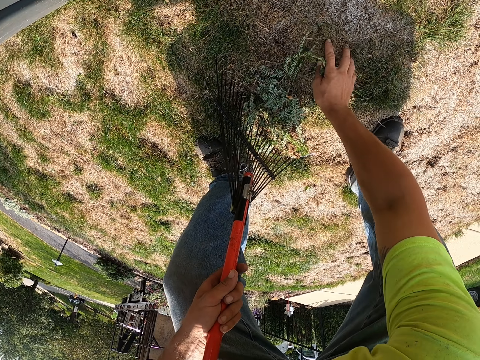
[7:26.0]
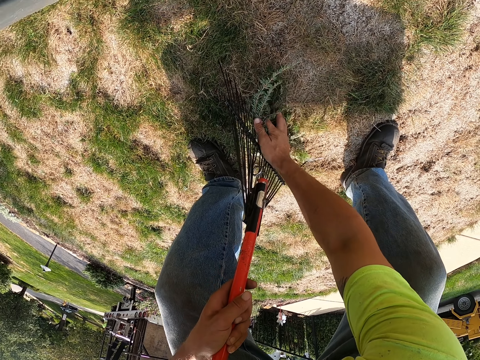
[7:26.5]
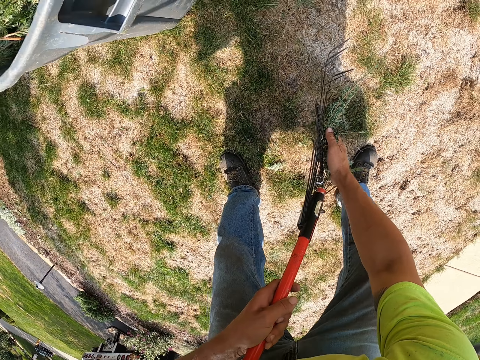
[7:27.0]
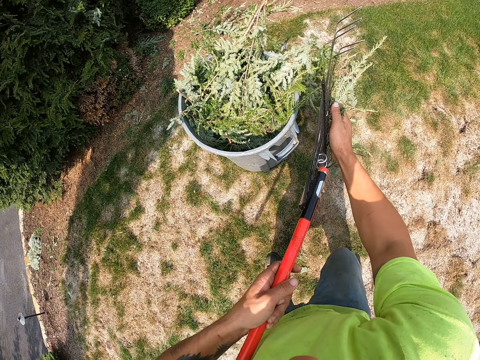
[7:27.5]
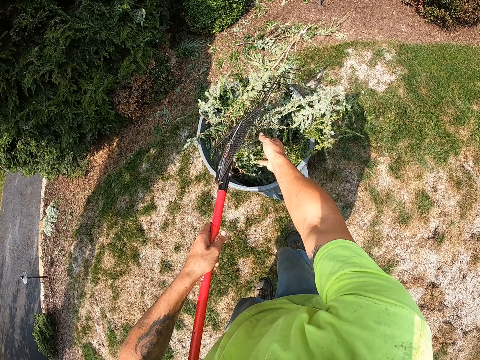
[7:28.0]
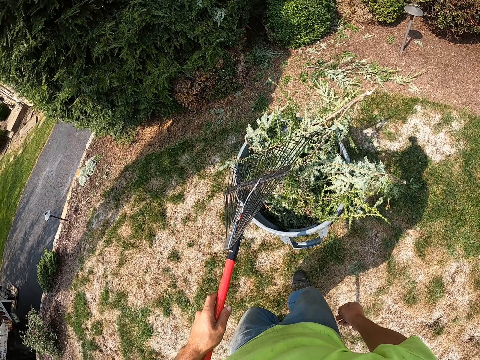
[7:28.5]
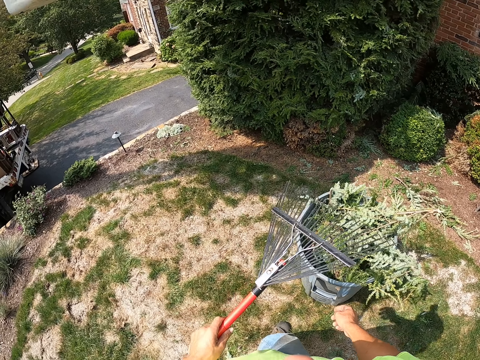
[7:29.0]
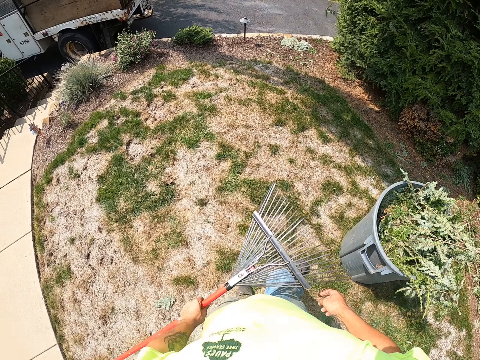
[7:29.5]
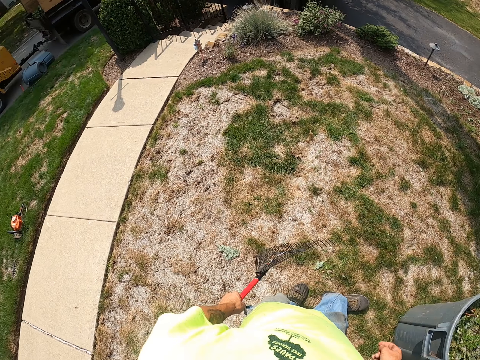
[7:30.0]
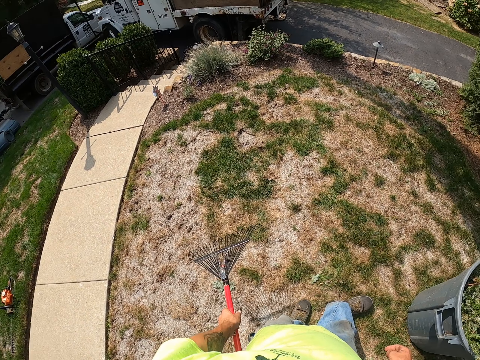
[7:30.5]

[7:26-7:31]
The camera wearer packs the leaves on the lawn to the rake in his left hand with his right hand. He picks up the leaves. He pours the leaves into the bucket with the rake in his left hand. He moves on the lawn.

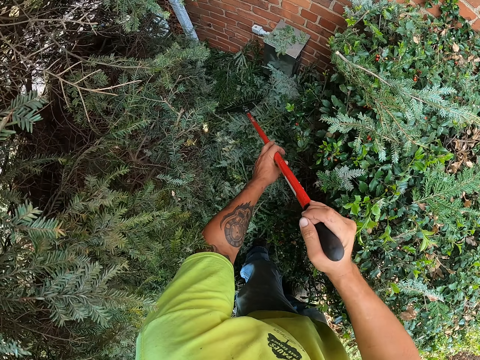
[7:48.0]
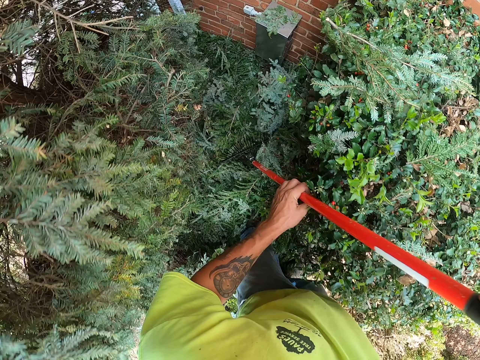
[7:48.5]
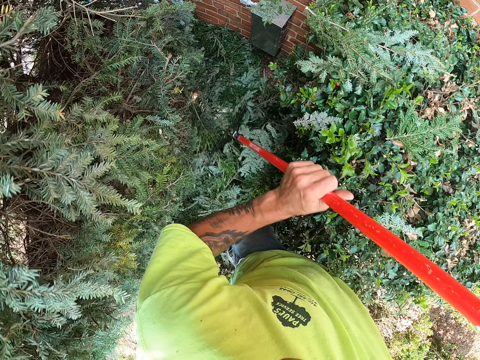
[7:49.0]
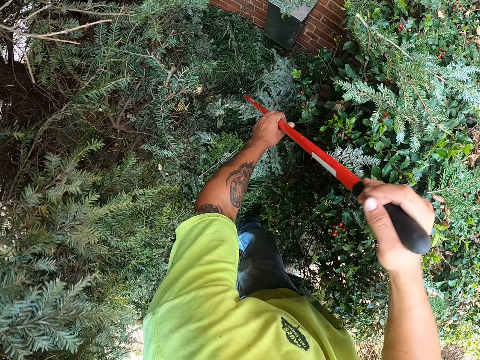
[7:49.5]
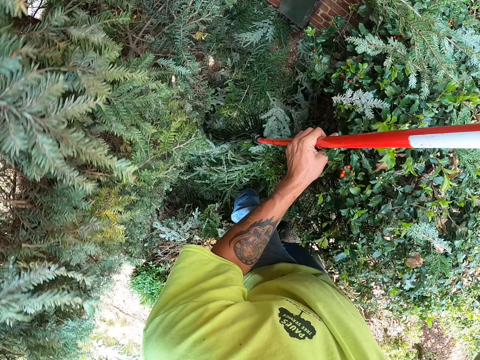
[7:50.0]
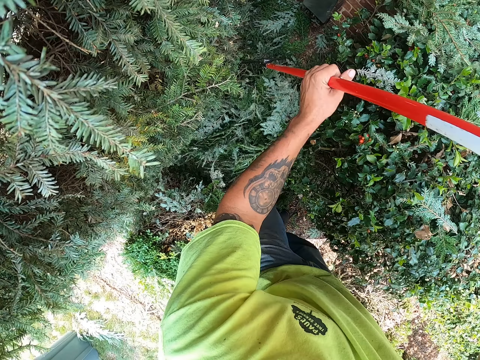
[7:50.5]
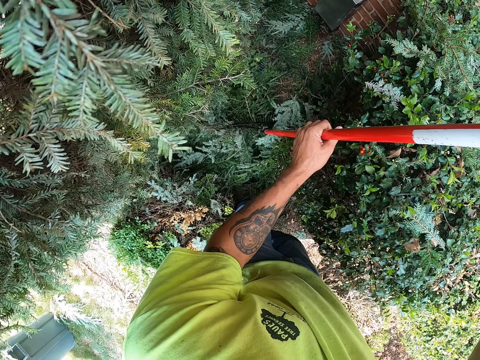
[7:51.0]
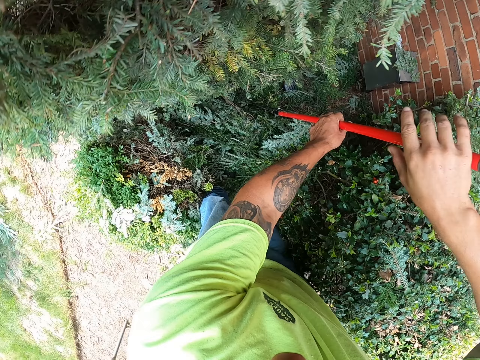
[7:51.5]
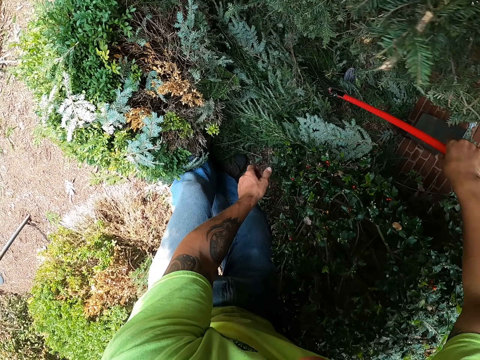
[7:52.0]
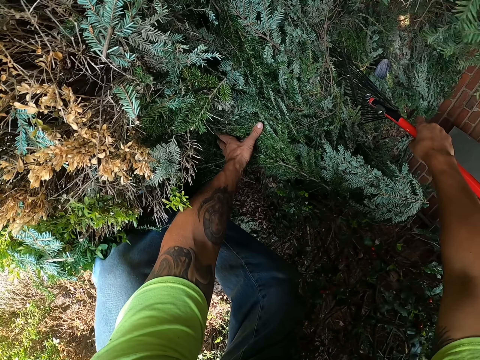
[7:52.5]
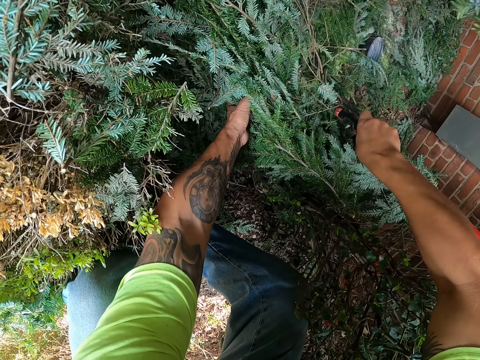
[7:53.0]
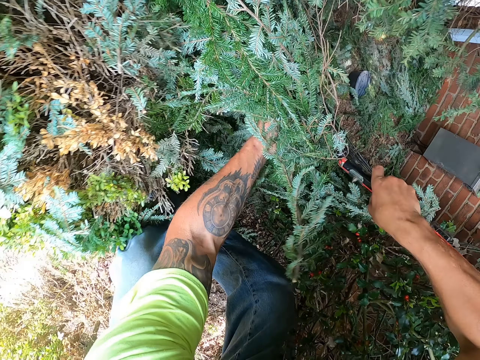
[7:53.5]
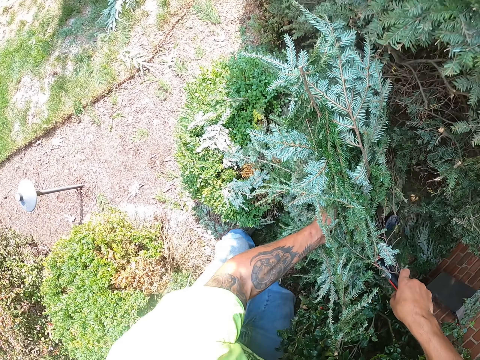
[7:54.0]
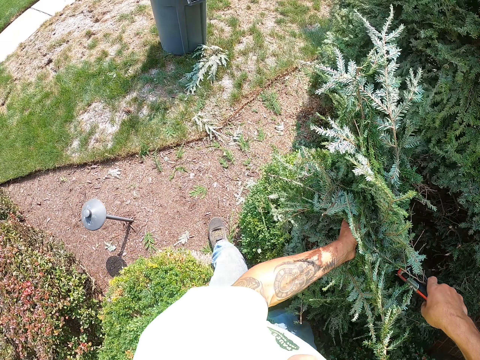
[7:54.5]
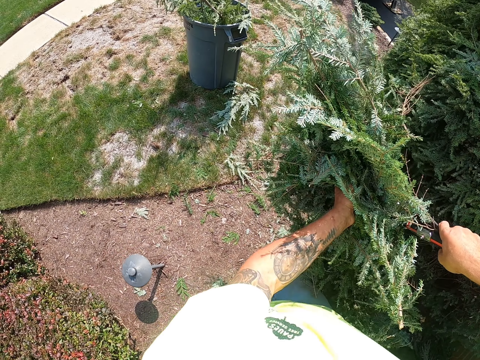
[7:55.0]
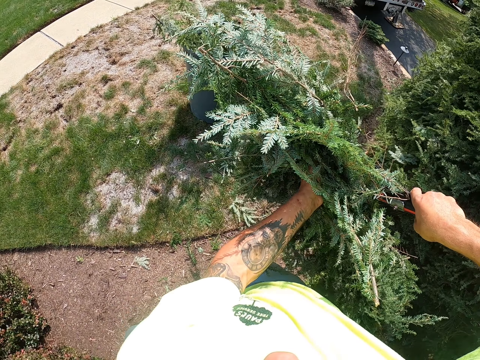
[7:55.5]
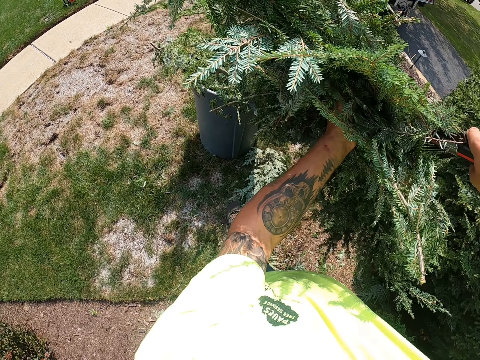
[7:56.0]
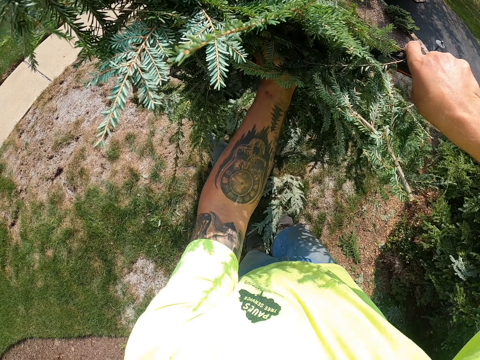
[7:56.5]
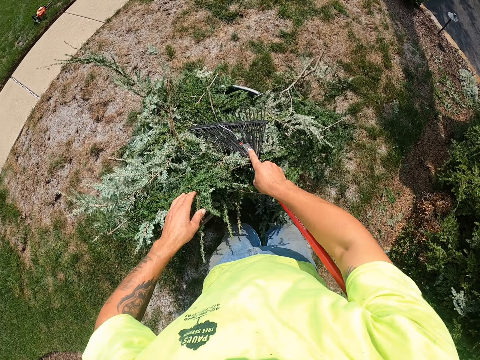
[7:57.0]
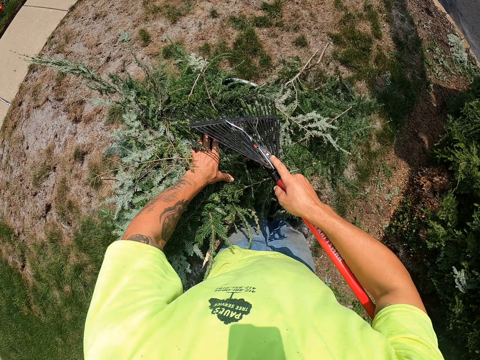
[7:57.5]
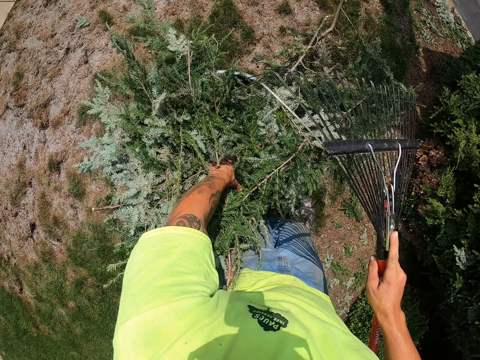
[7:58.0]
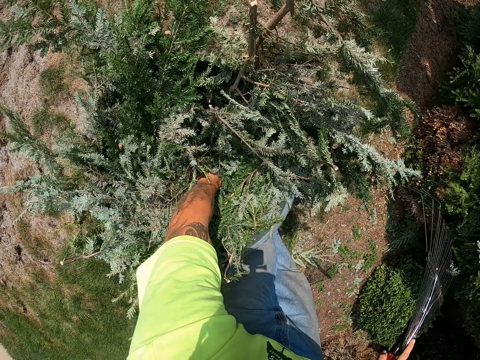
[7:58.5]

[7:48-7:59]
The camera wearer scrapes the leaves on the lawn with the rake in his hands. He picks up the leaves. He packs the leaves on the lawn to the rake in his right hand with his left hand. He moves on the lawn. He pours the leaves into the bucket with the rake in his right hand.

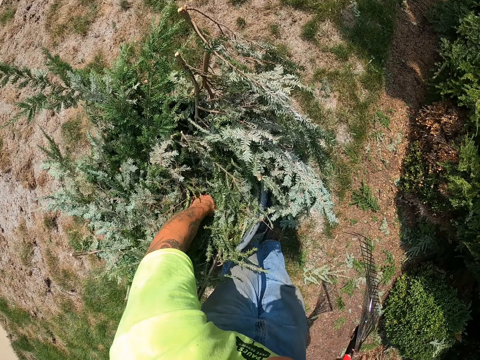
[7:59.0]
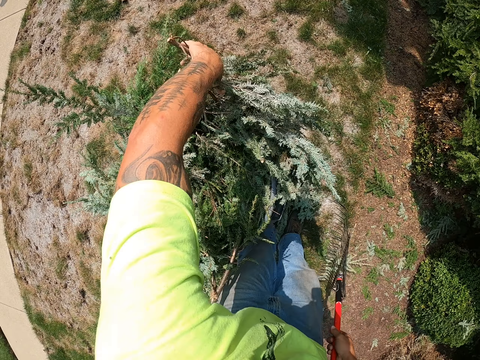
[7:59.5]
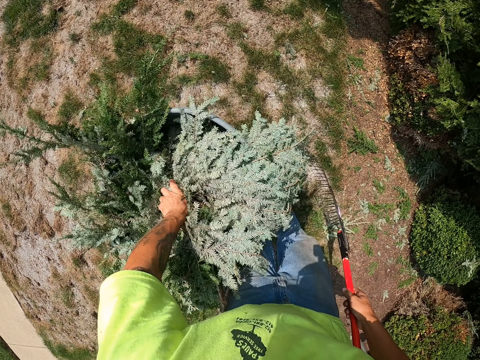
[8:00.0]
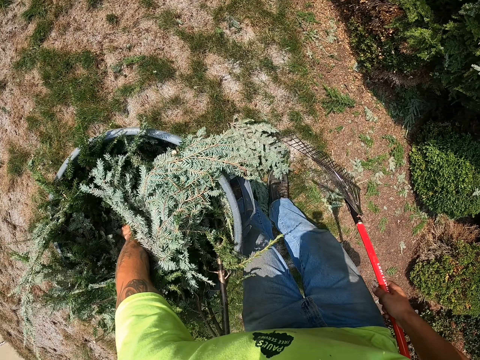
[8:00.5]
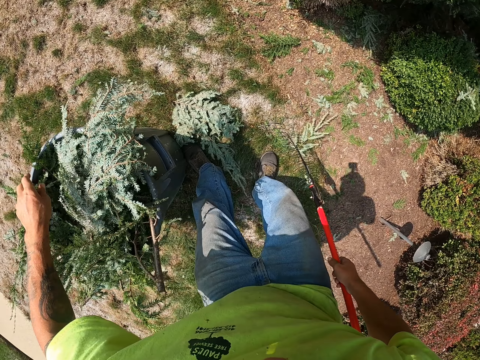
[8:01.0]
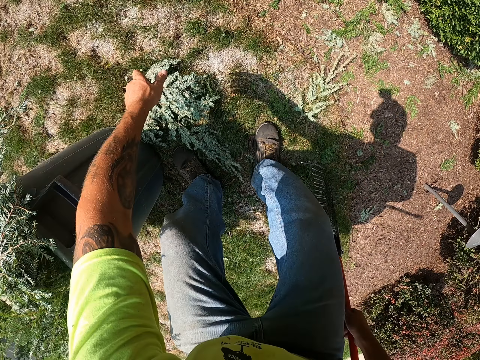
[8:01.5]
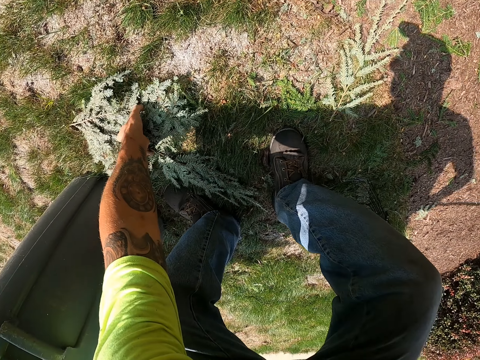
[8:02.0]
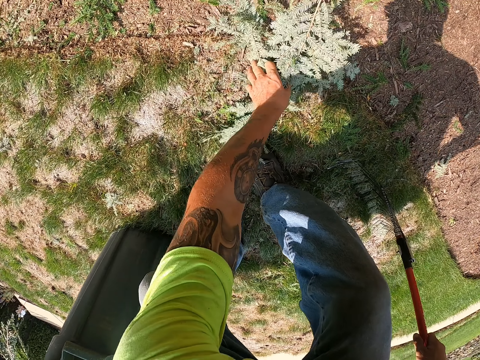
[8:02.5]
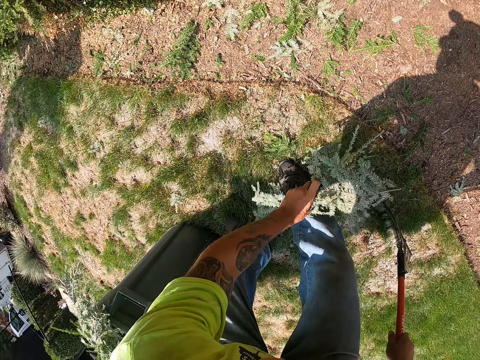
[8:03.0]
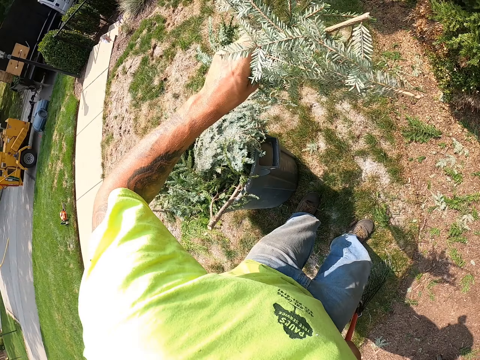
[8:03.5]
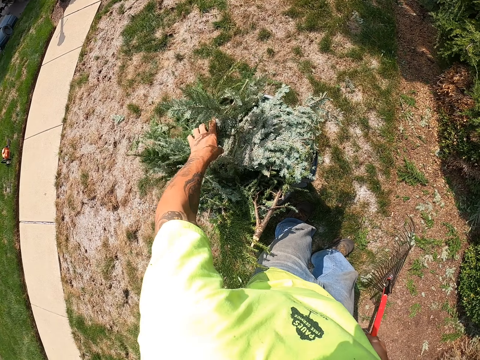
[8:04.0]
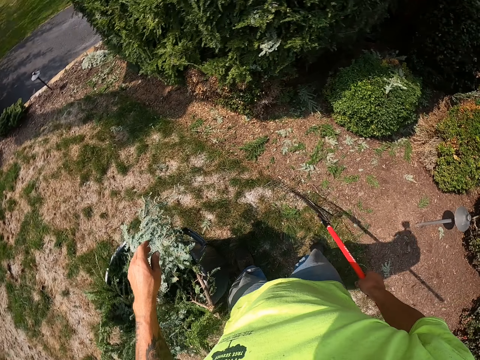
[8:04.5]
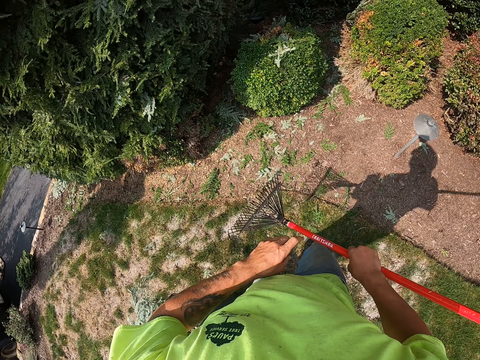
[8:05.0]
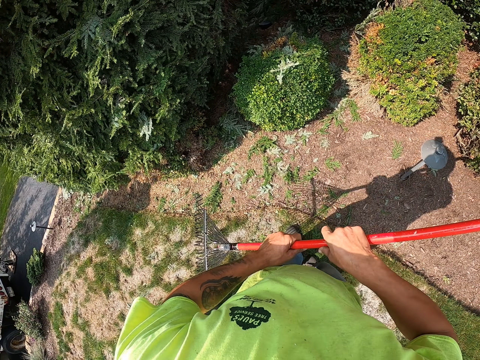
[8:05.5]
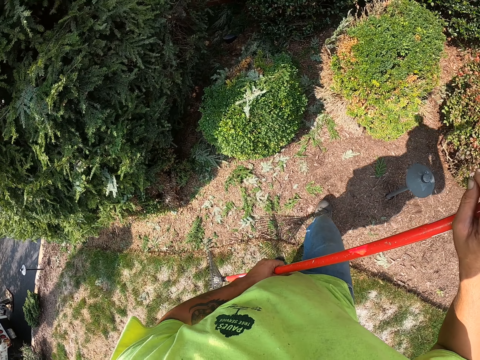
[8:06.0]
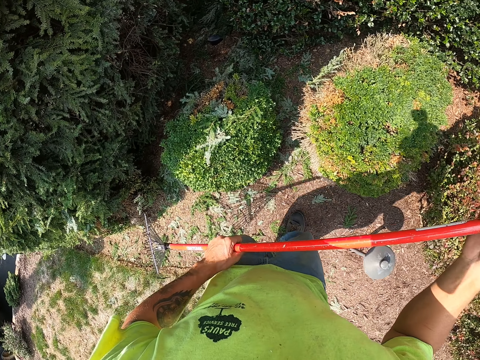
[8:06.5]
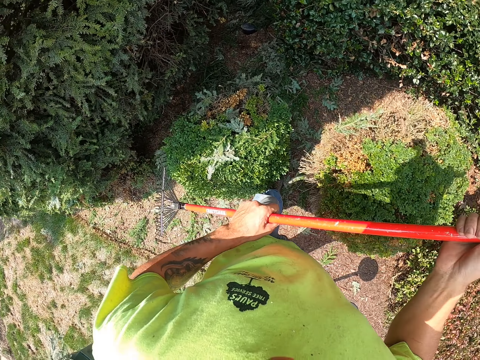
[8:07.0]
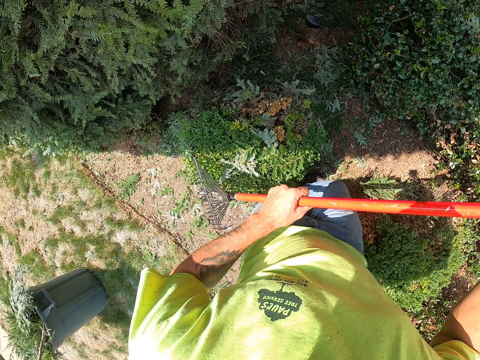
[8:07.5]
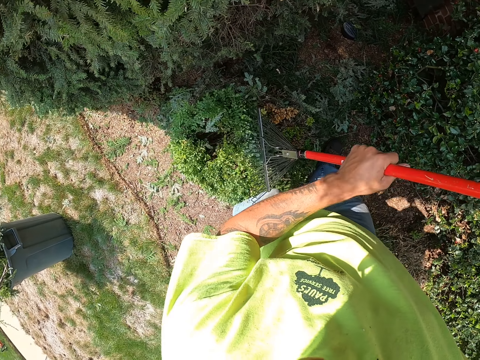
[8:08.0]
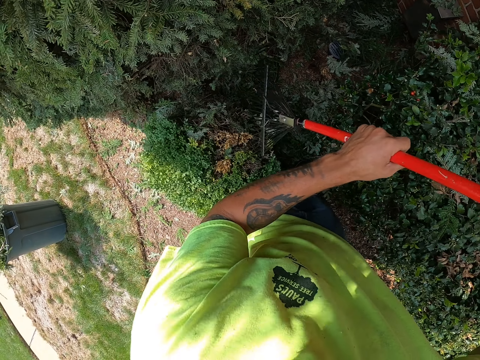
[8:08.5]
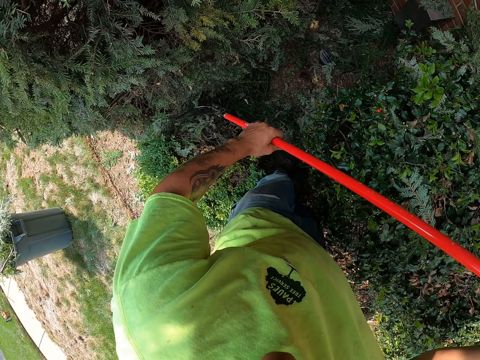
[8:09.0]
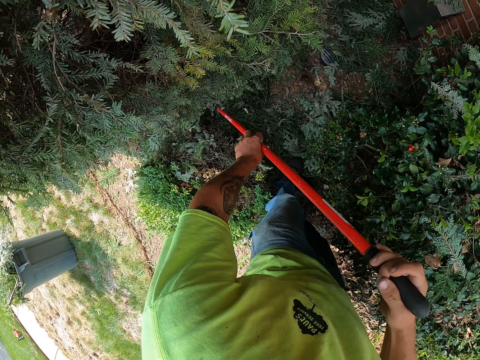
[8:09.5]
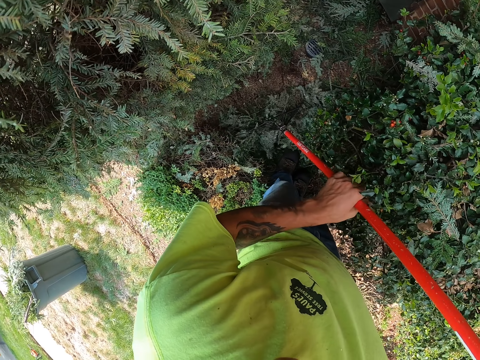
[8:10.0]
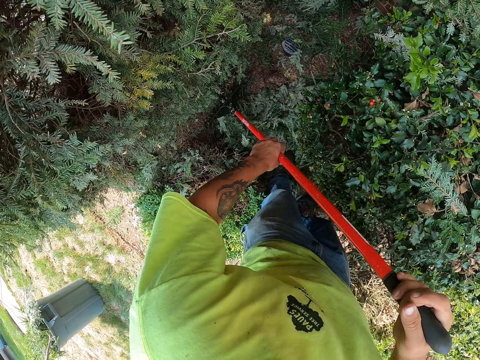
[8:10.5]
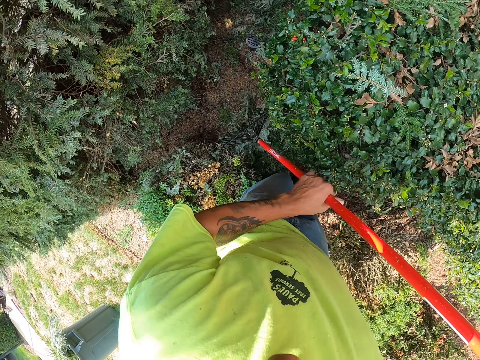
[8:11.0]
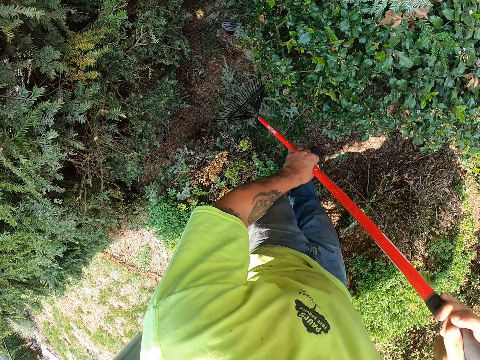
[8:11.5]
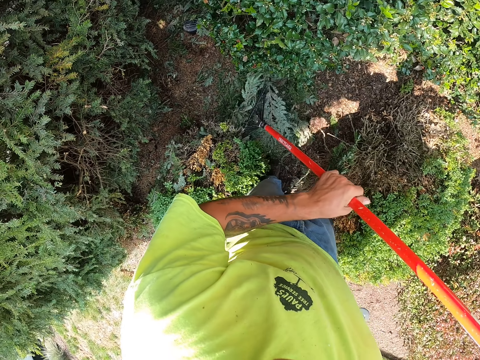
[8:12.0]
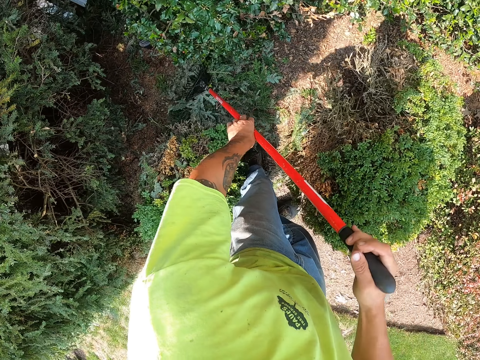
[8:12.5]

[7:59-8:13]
The camera wearer presses the leaves into the bucket with his left hand. He picks the leaves on the lawn with his left hand and drops the leaves into the bucket with his left hand. He moves on the lawn. He holds the rake with both hands. He collects the leaves. He scrapes the leaves on the lawn with the rake in his hands.
